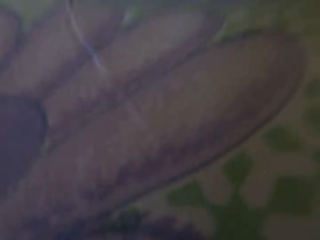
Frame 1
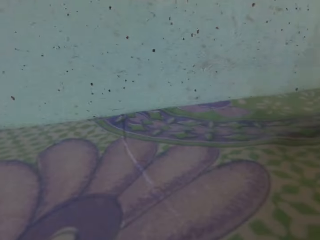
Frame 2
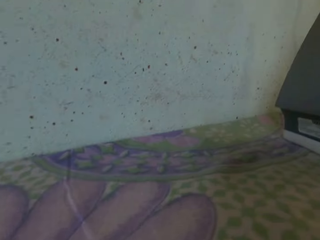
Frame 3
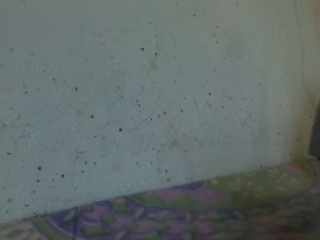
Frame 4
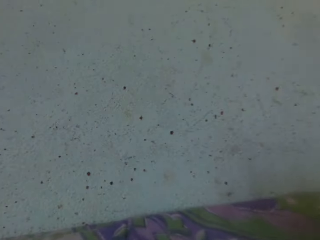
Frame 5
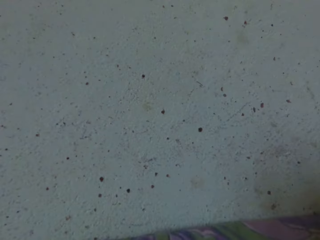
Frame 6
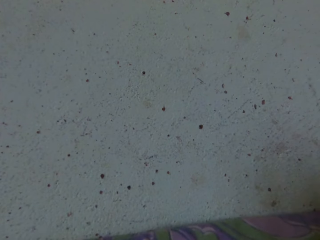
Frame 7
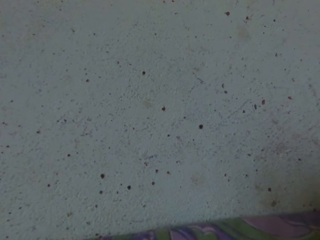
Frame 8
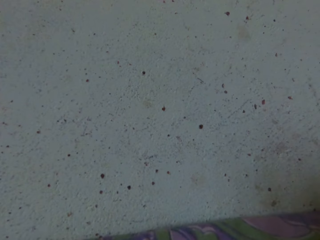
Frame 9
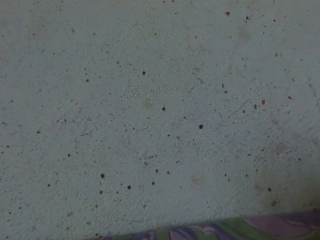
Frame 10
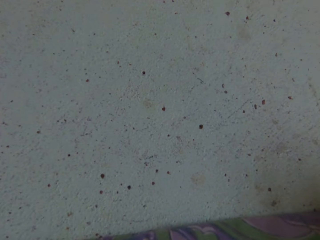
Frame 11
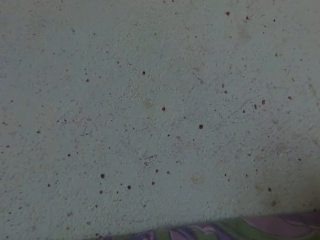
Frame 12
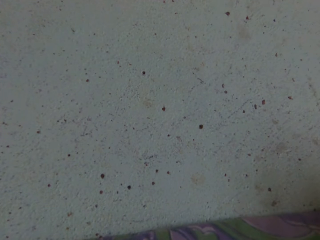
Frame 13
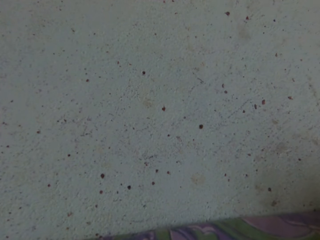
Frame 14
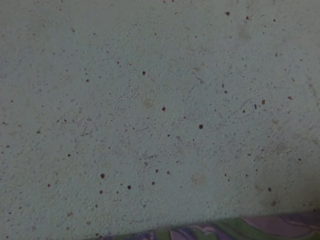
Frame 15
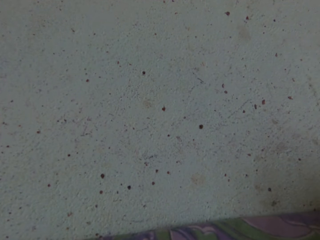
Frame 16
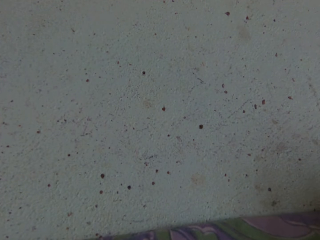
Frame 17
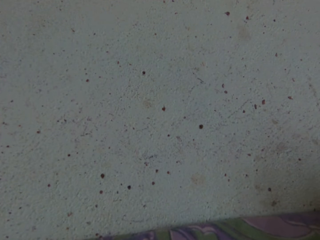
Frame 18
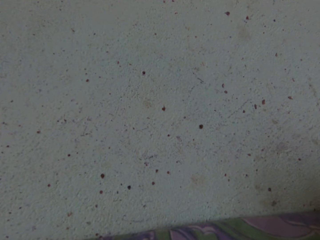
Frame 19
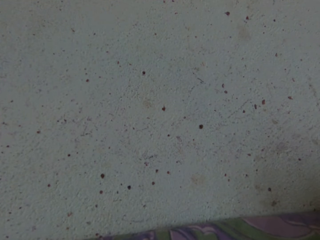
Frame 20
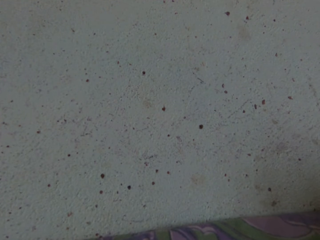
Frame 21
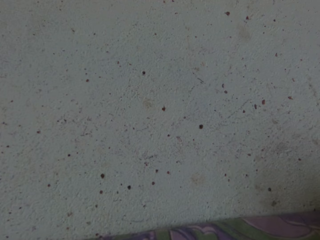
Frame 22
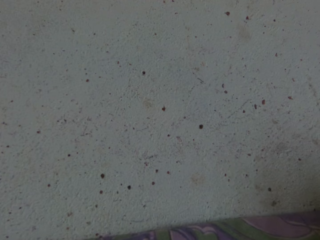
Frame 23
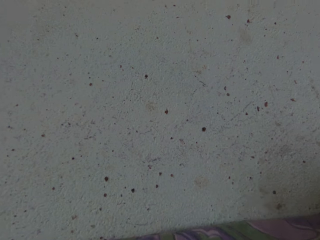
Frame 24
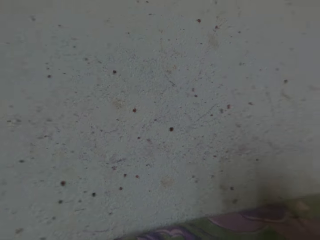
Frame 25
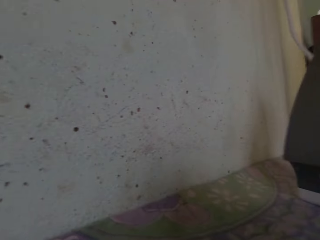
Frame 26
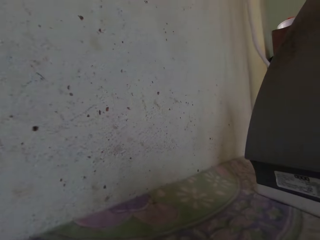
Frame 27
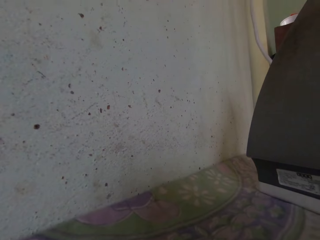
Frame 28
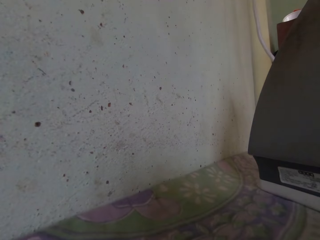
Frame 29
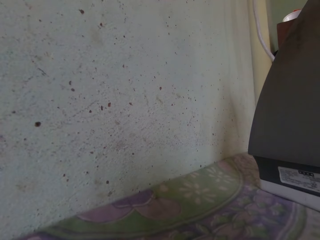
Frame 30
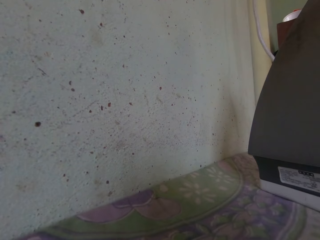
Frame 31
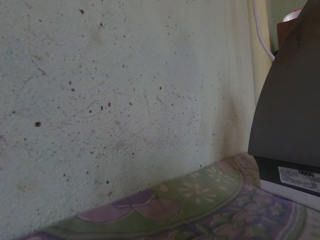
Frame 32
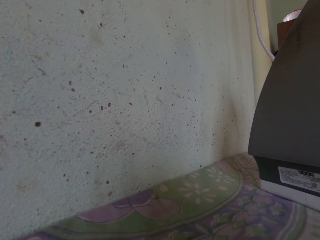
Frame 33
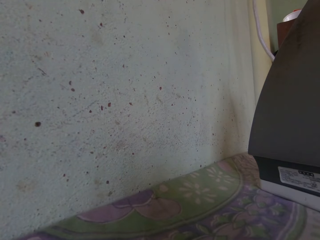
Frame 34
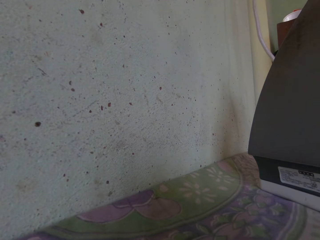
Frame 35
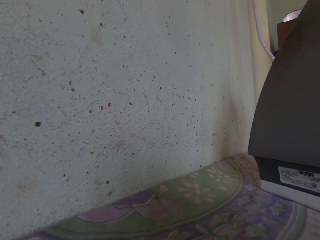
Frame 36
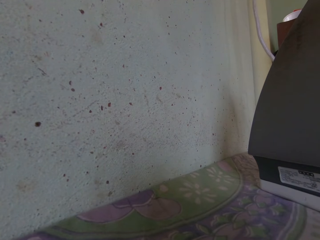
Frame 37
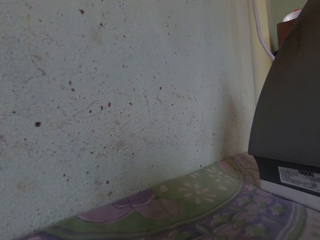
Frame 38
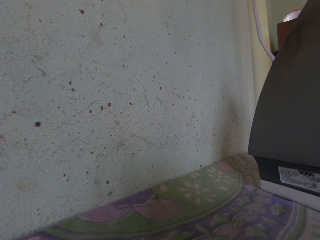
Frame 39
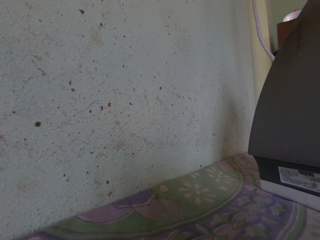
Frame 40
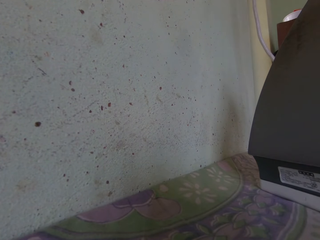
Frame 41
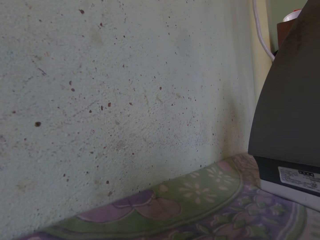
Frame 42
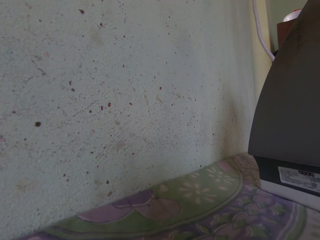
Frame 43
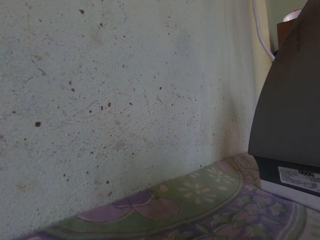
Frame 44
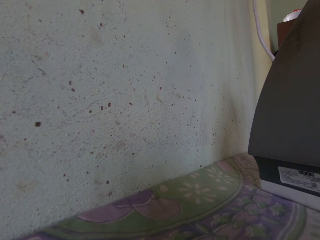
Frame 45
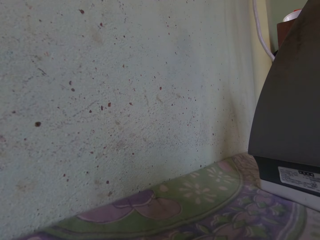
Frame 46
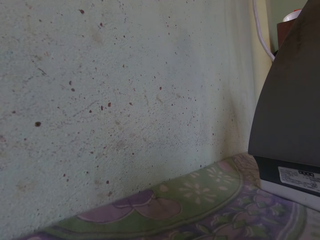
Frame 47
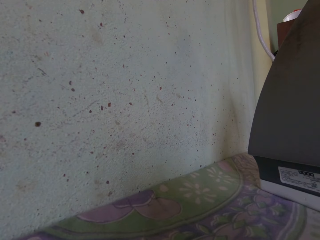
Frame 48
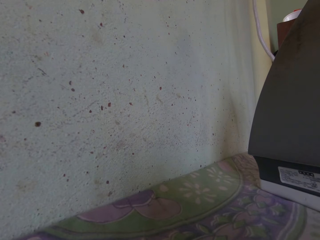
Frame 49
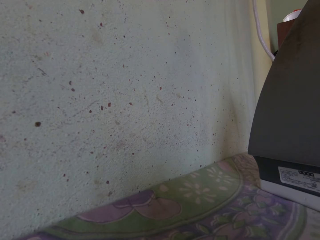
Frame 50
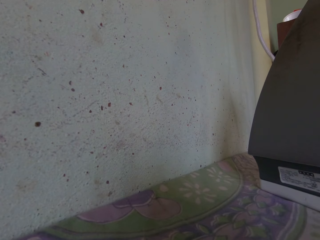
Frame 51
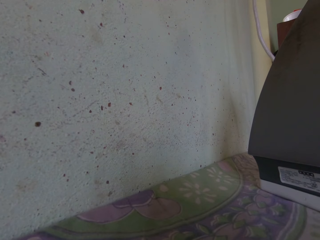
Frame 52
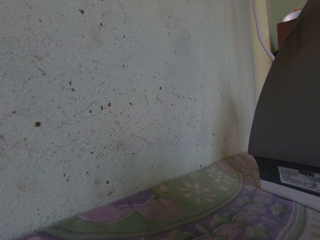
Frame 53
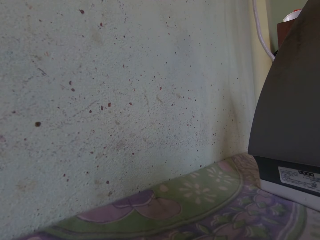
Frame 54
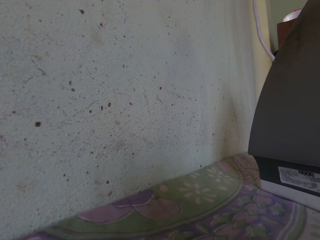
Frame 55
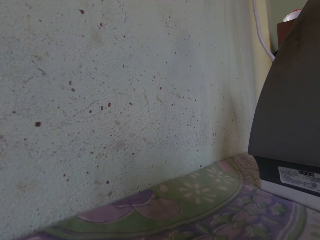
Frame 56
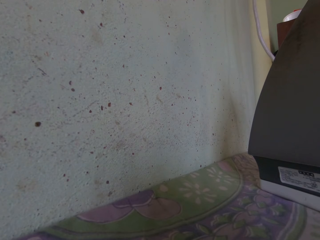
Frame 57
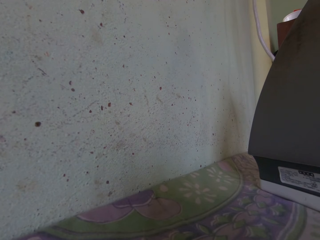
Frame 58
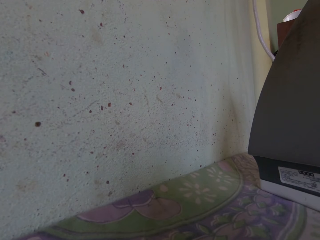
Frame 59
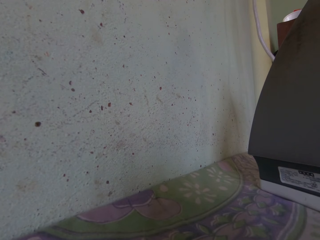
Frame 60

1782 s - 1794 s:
The camera wearer looks at the wall. She turns the head gear on the first table with both of her hands.

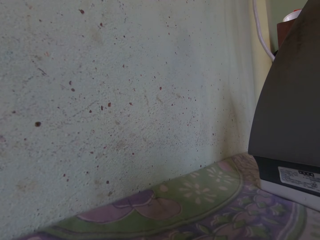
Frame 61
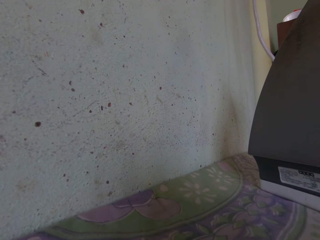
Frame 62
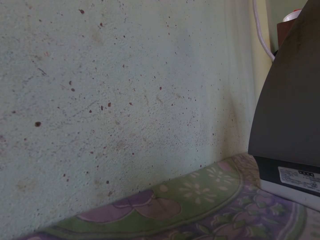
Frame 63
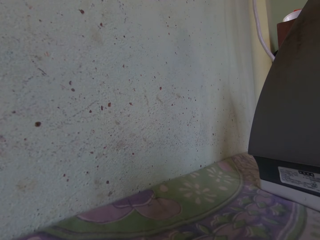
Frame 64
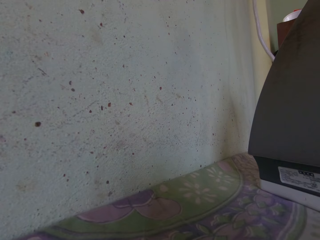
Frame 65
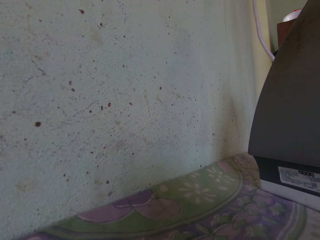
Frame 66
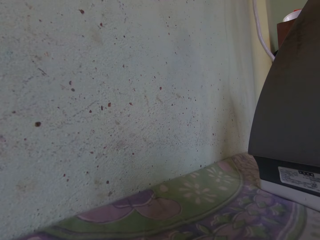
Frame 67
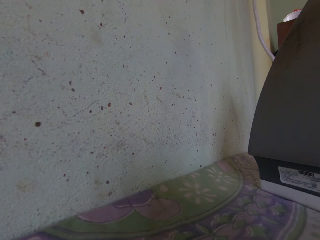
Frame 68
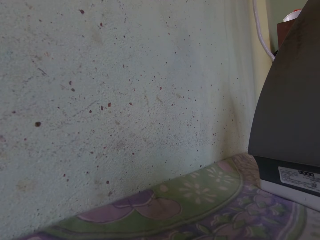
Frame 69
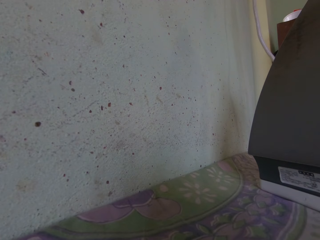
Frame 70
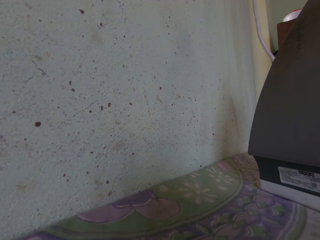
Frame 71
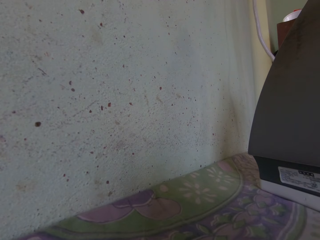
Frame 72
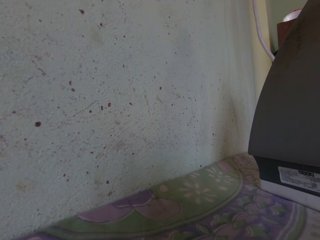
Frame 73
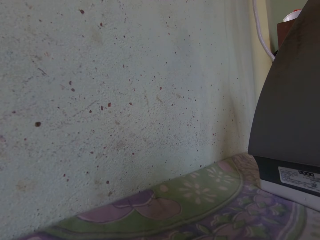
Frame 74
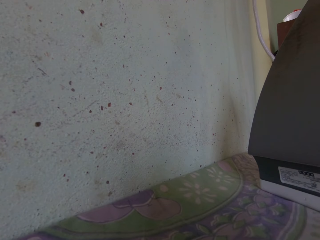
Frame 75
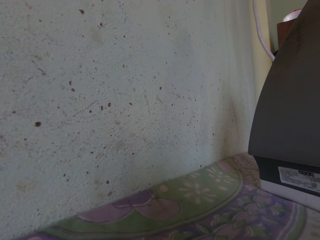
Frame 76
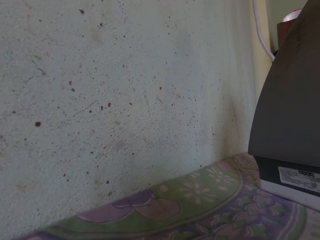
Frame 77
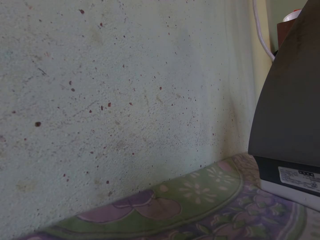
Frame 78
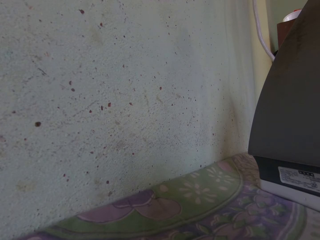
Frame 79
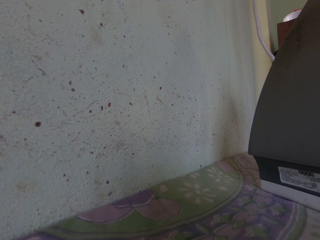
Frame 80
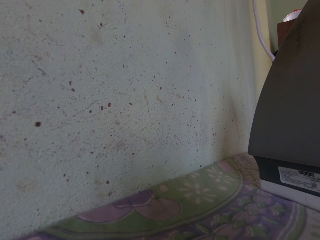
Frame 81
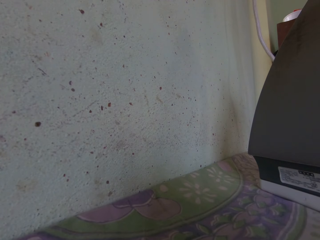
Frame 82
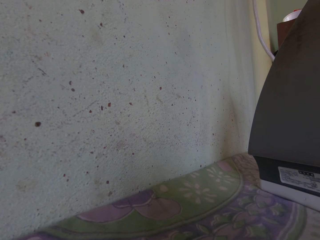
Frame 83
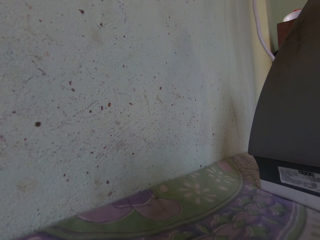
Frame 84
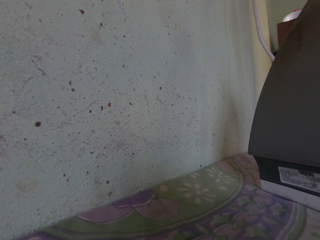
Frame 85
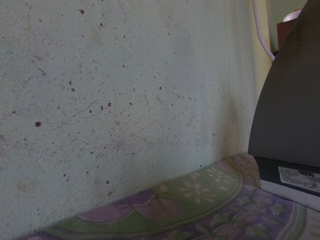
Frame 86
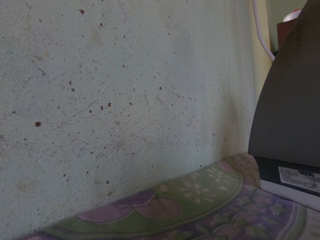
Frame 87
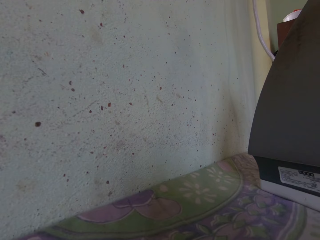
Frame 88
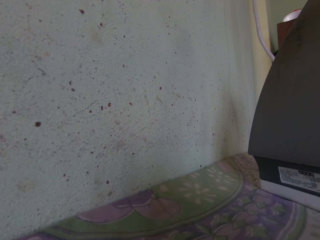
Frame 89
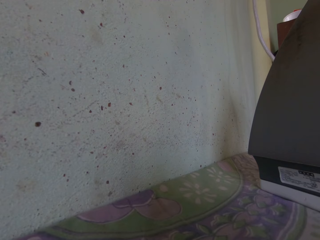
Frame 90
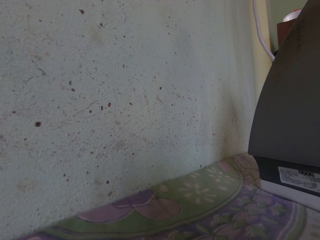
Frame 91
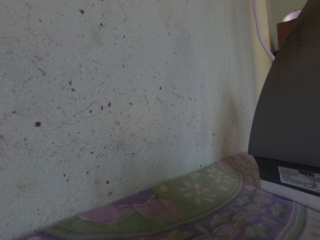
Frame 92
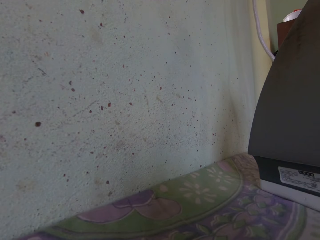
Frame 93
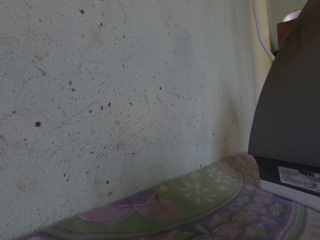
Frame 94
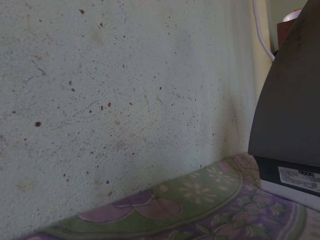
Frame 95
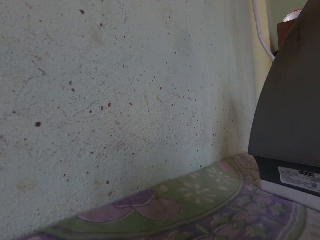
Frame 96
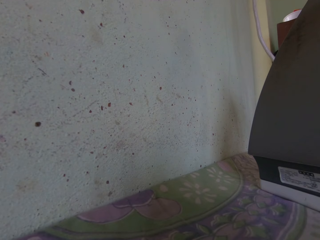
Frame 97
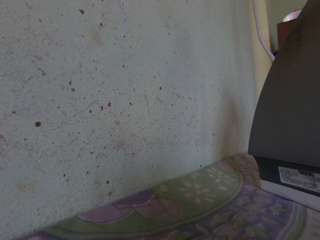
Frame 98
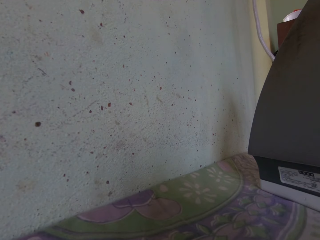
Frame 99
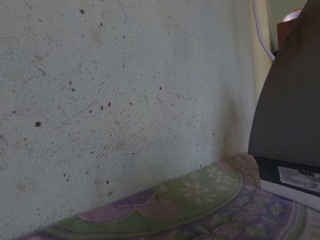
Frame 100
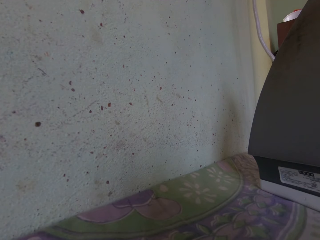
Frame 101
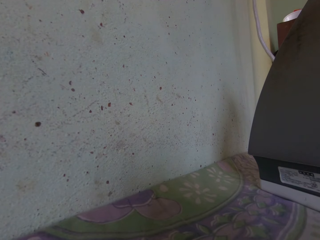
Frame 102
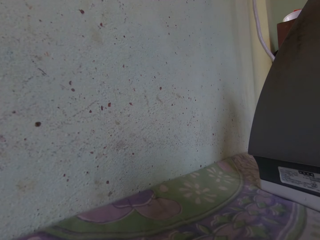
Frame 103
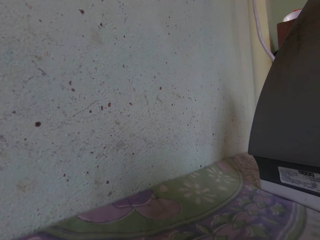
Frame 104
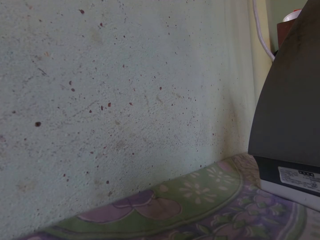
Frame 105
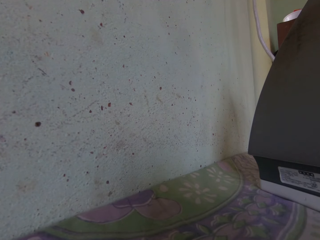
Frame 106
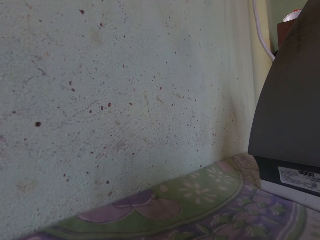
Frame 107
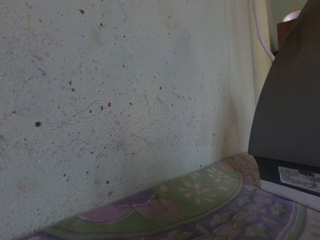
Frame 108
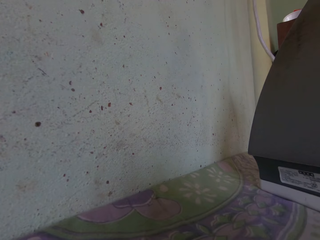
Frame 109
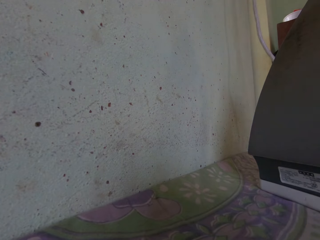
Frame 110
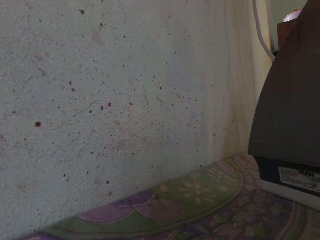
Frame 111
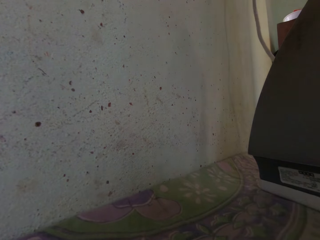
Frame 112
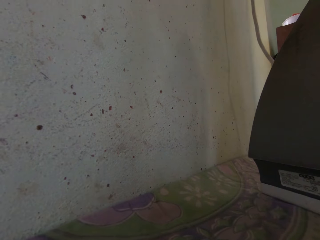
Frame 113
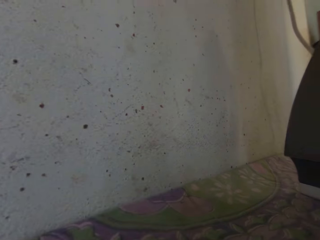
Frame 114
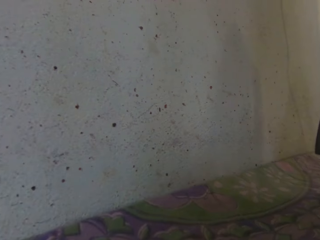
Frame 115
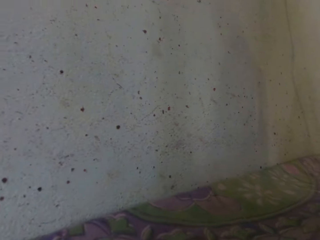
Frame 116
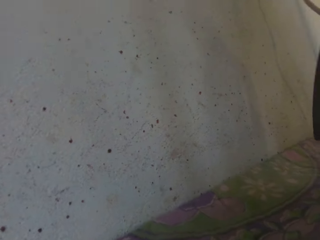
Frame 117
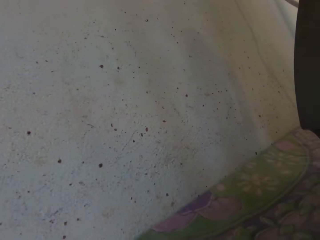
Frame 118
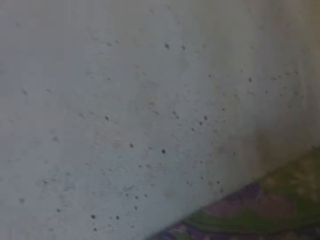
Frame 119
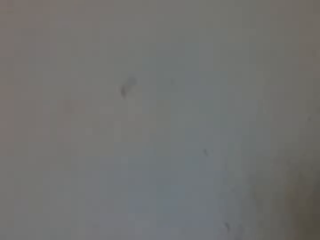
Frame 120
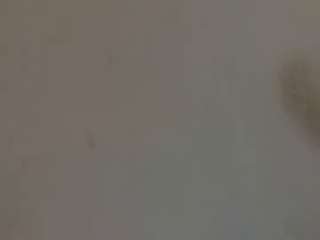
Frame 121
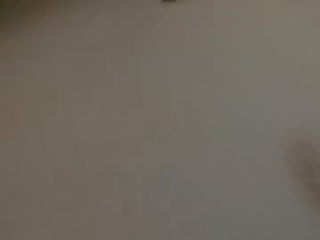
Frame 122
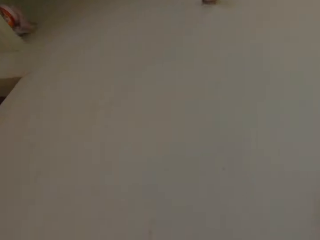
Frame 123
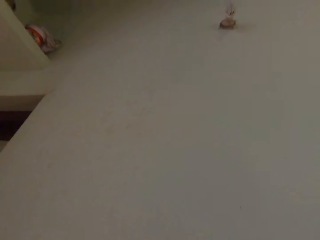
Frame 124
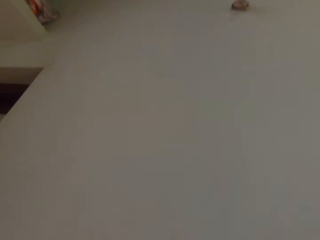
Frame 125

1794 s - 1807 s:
The camera wearer carries the head gear from the first table with both of her hands.
